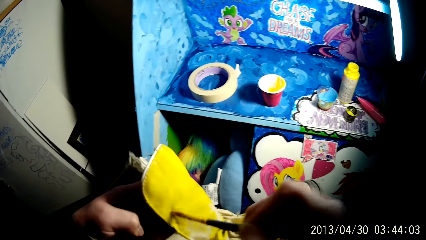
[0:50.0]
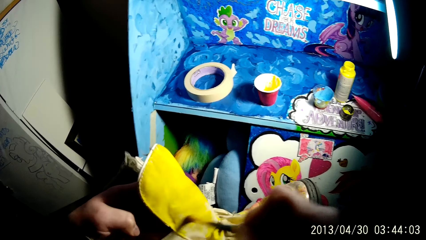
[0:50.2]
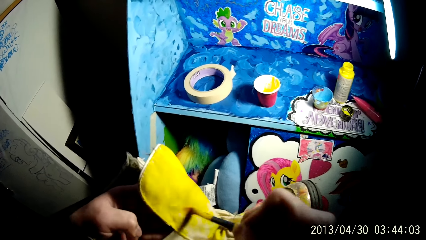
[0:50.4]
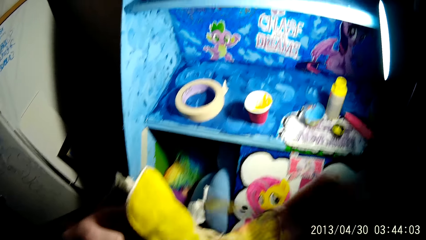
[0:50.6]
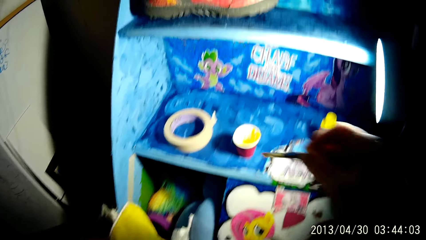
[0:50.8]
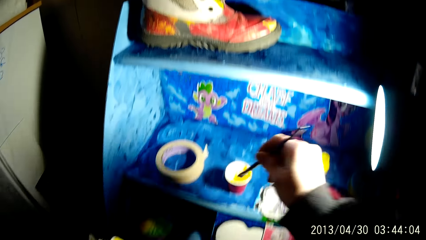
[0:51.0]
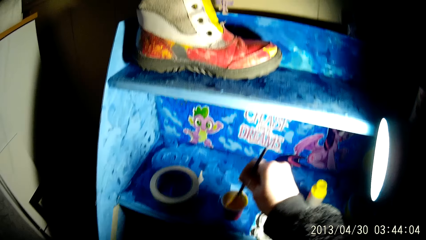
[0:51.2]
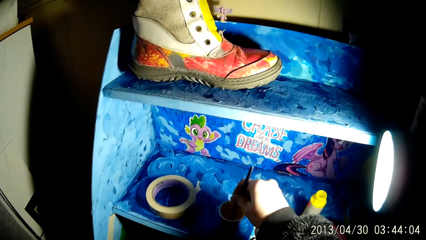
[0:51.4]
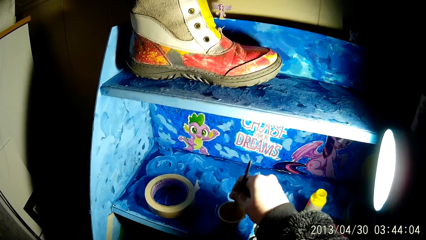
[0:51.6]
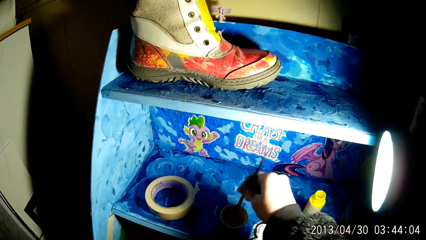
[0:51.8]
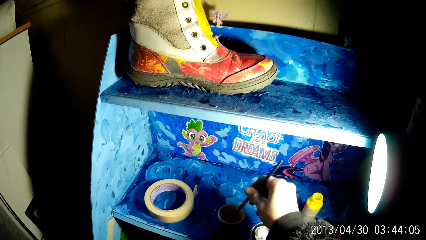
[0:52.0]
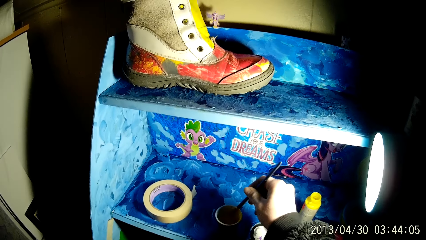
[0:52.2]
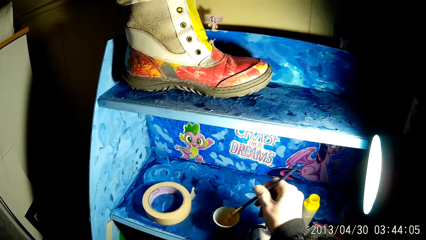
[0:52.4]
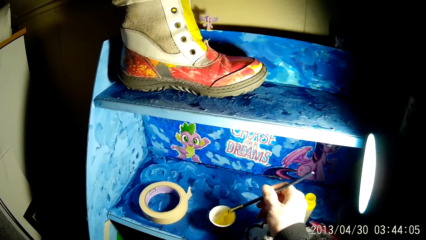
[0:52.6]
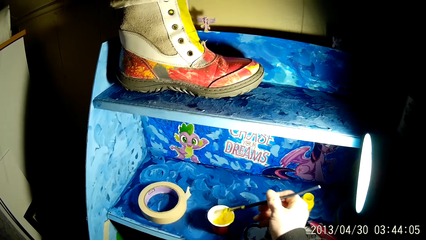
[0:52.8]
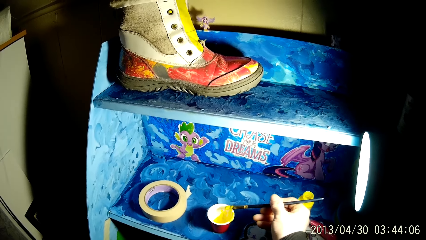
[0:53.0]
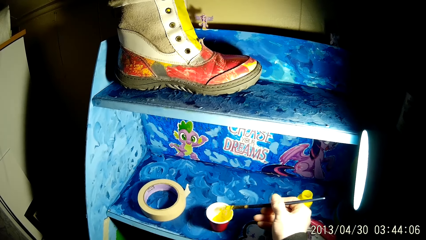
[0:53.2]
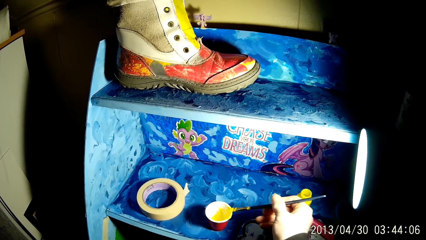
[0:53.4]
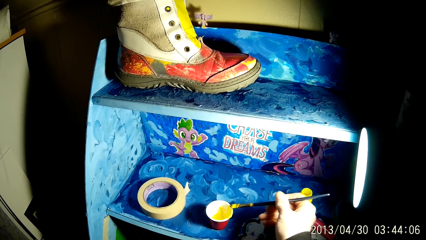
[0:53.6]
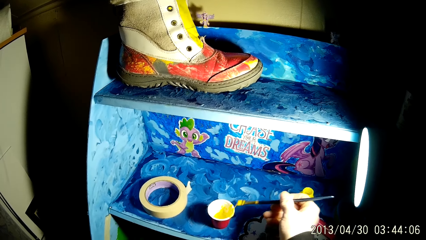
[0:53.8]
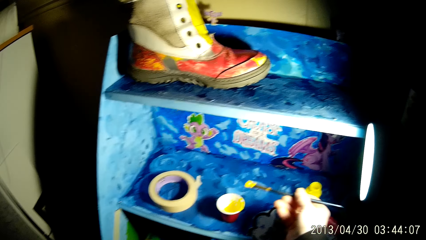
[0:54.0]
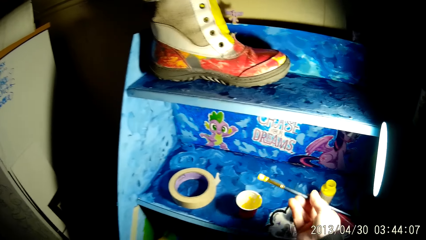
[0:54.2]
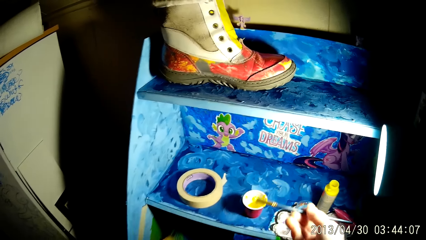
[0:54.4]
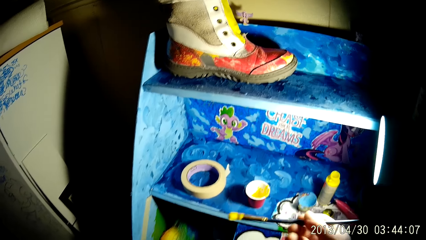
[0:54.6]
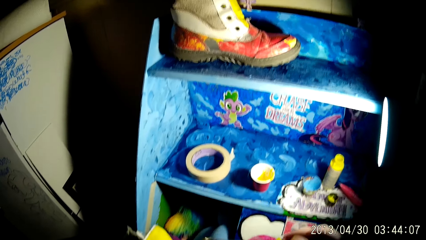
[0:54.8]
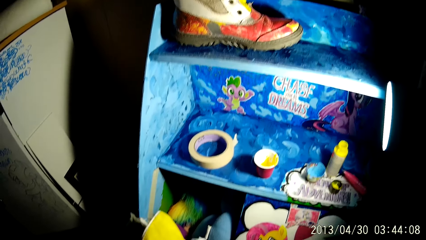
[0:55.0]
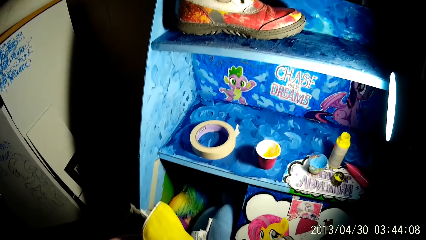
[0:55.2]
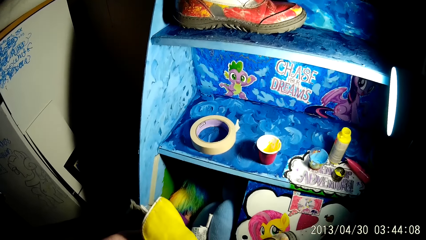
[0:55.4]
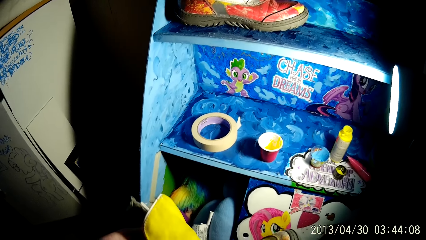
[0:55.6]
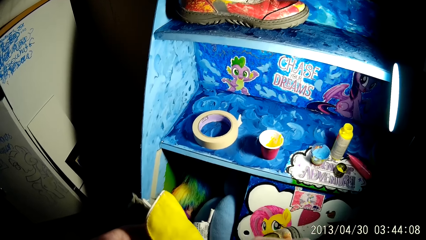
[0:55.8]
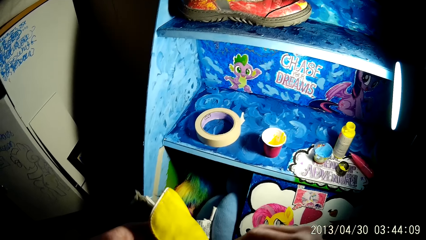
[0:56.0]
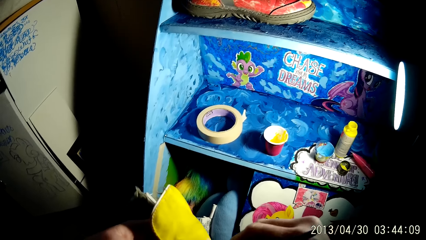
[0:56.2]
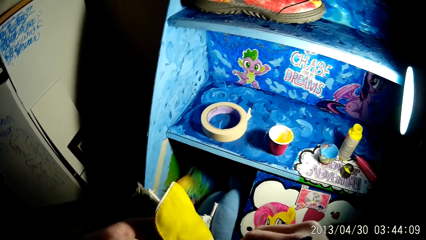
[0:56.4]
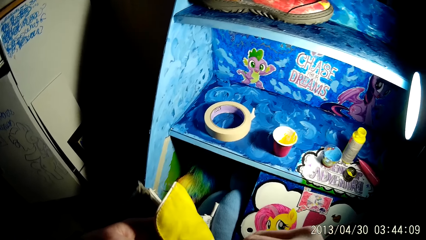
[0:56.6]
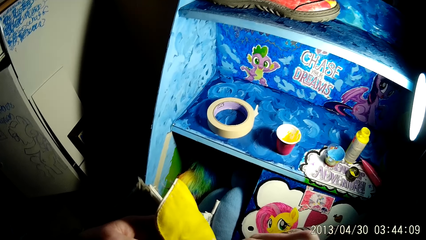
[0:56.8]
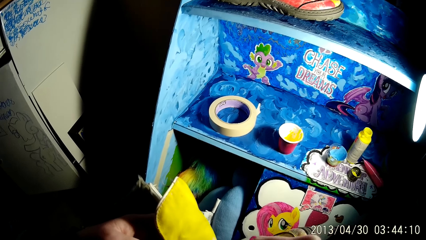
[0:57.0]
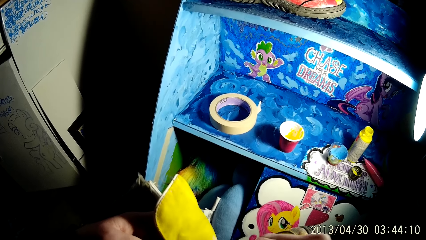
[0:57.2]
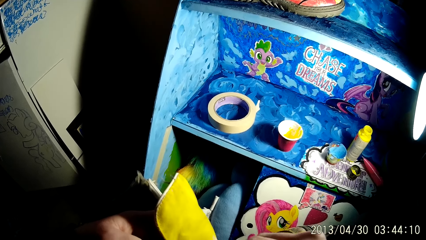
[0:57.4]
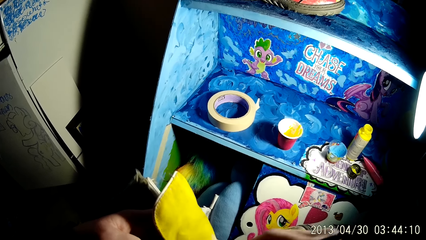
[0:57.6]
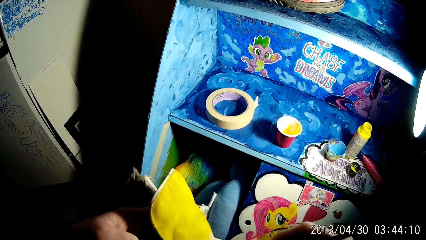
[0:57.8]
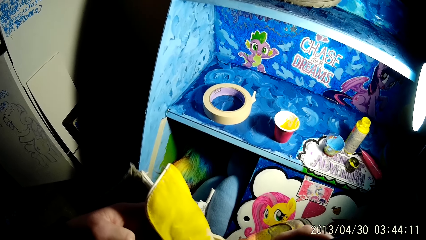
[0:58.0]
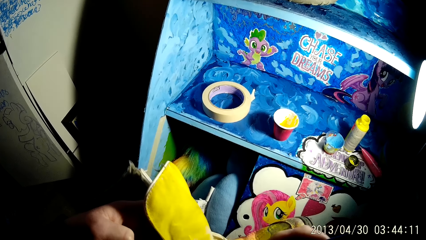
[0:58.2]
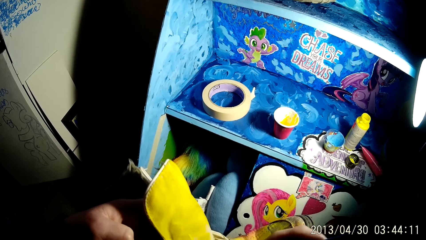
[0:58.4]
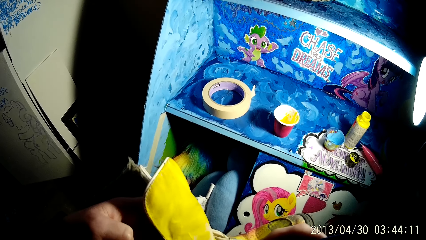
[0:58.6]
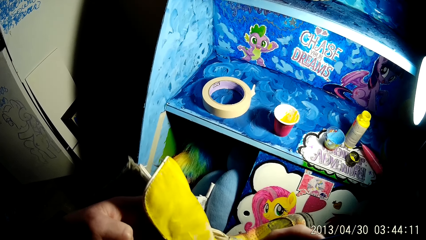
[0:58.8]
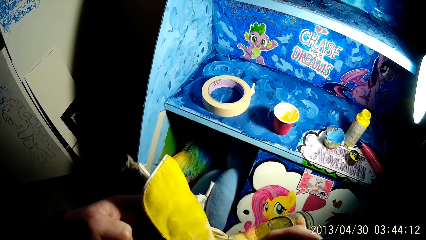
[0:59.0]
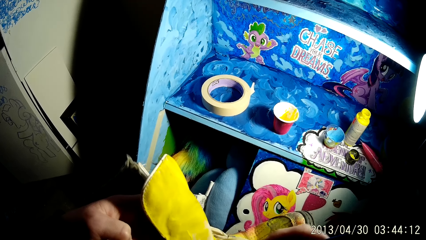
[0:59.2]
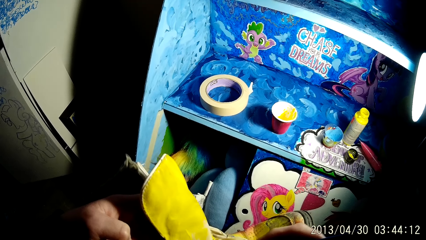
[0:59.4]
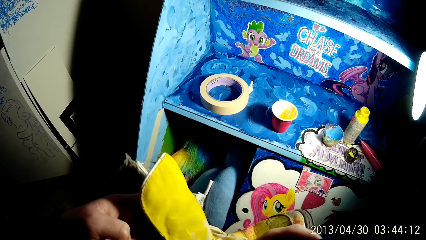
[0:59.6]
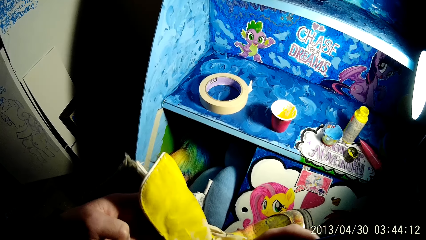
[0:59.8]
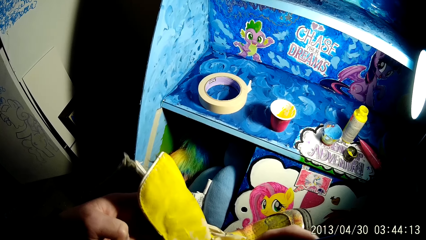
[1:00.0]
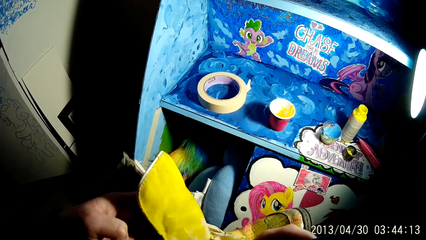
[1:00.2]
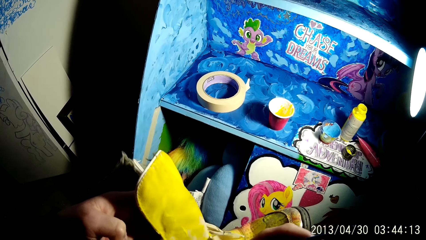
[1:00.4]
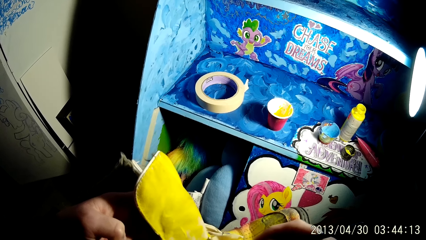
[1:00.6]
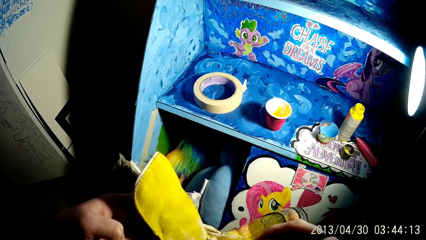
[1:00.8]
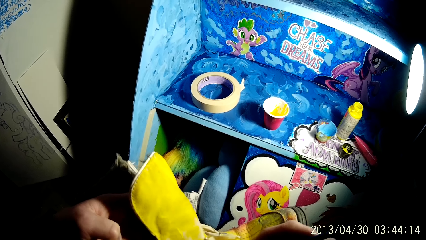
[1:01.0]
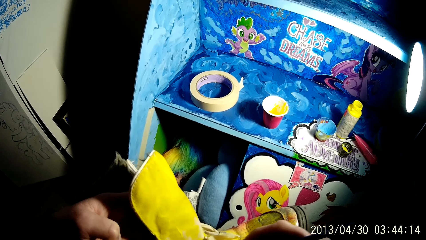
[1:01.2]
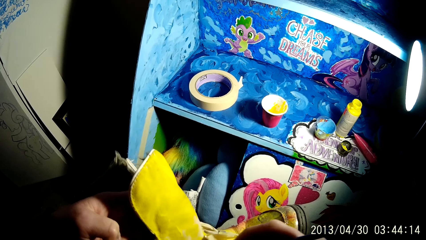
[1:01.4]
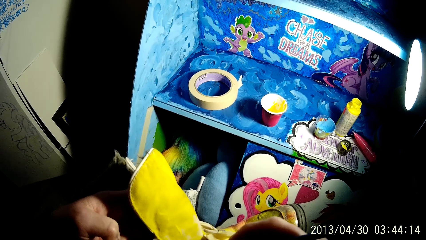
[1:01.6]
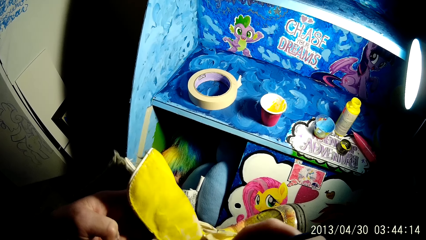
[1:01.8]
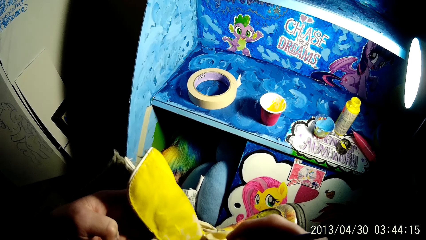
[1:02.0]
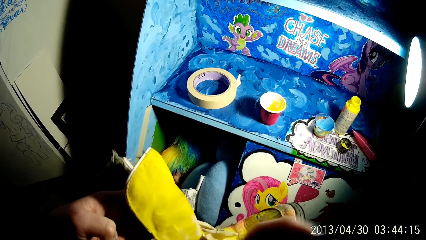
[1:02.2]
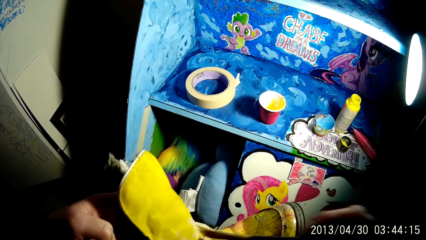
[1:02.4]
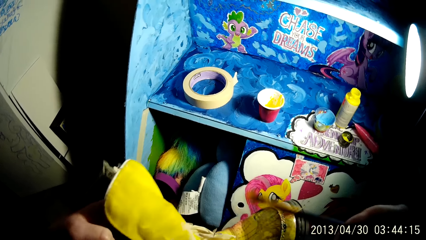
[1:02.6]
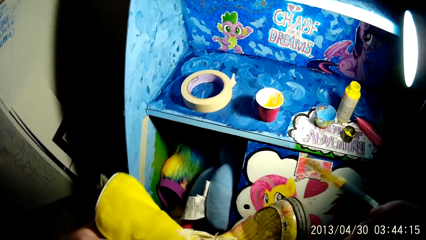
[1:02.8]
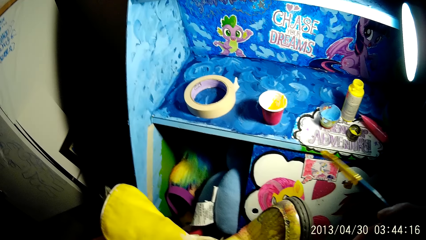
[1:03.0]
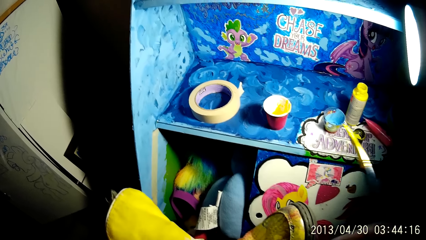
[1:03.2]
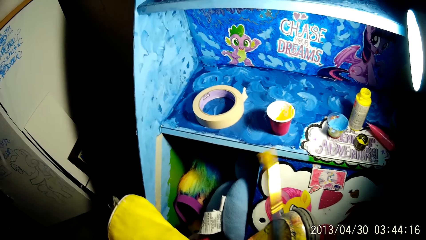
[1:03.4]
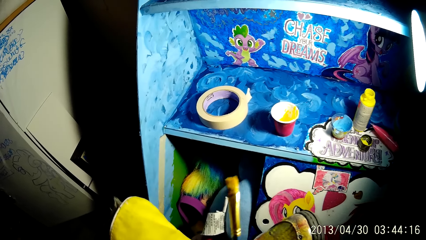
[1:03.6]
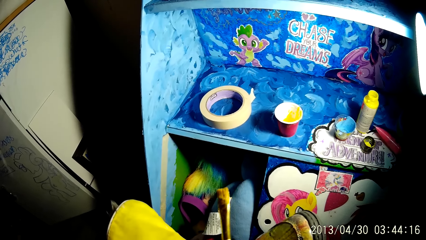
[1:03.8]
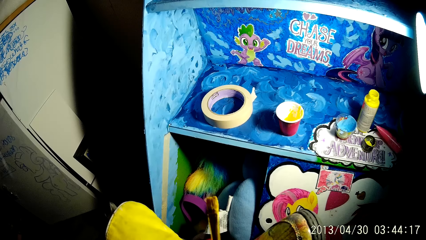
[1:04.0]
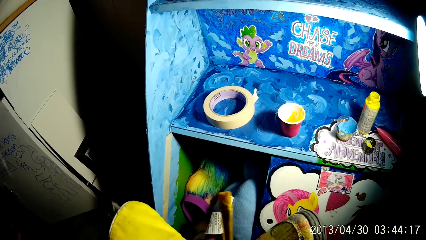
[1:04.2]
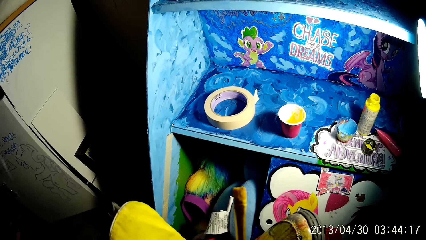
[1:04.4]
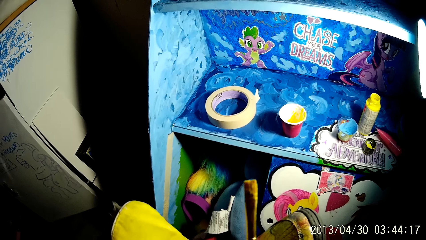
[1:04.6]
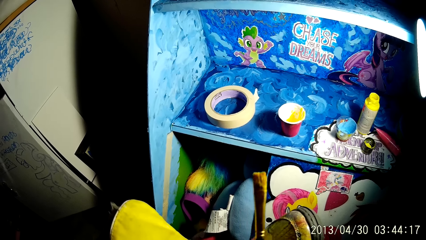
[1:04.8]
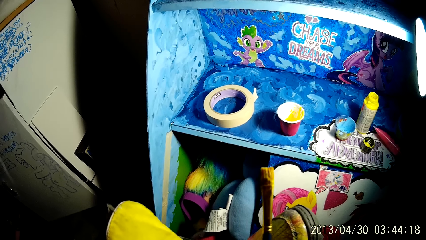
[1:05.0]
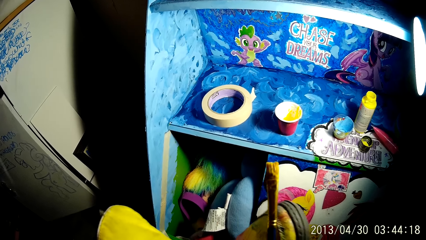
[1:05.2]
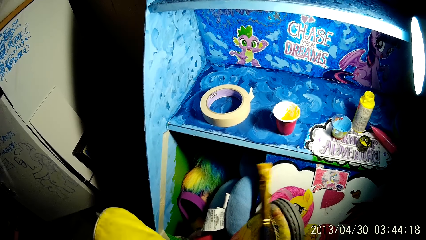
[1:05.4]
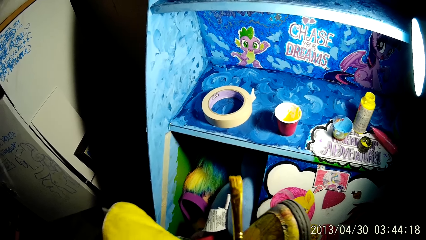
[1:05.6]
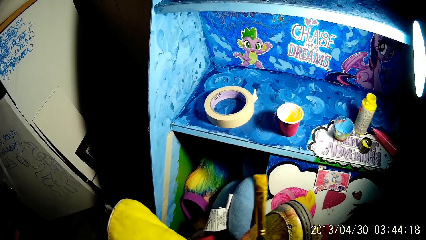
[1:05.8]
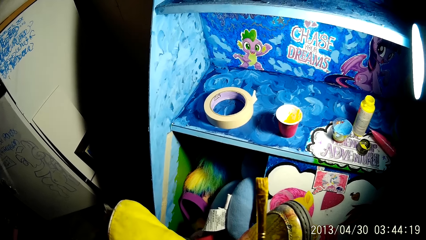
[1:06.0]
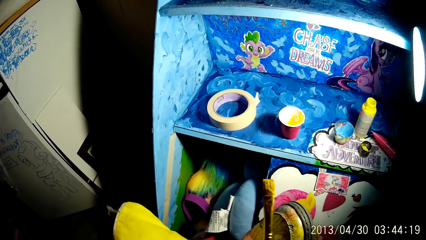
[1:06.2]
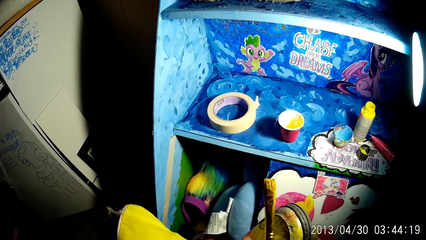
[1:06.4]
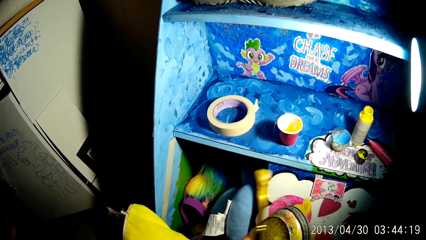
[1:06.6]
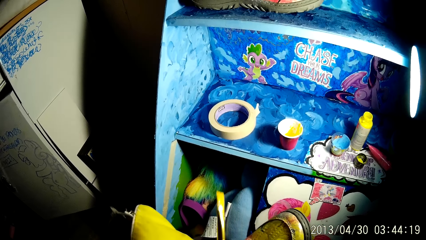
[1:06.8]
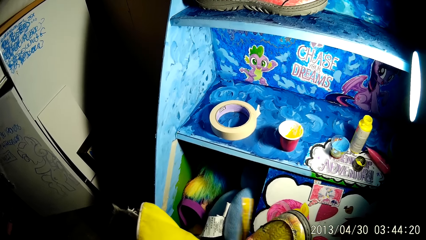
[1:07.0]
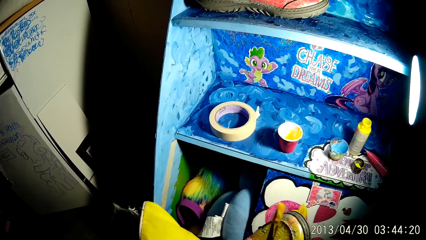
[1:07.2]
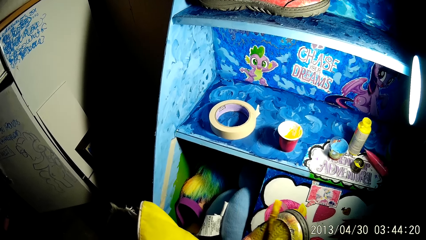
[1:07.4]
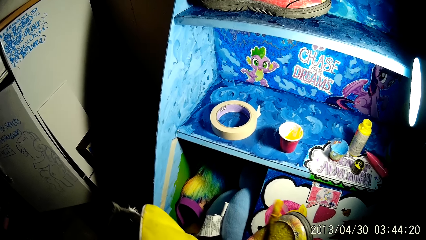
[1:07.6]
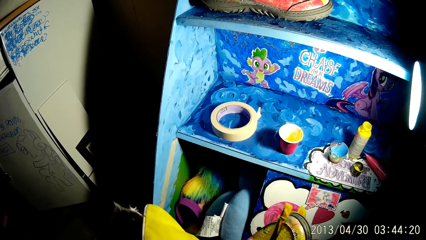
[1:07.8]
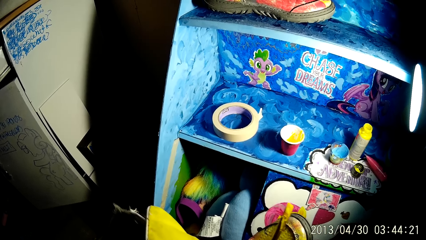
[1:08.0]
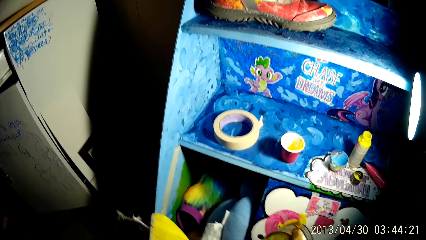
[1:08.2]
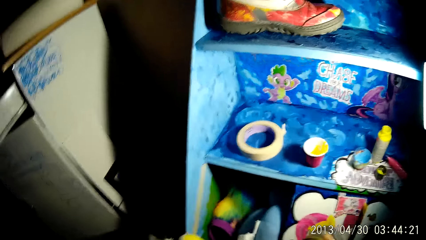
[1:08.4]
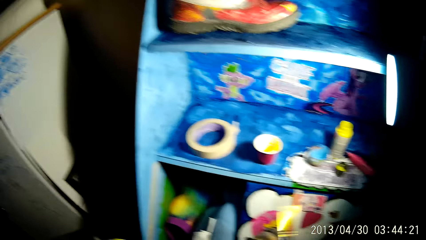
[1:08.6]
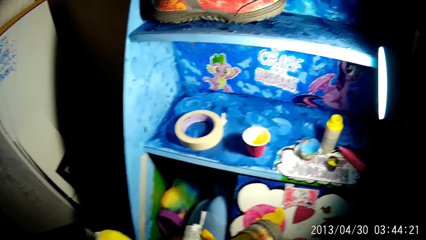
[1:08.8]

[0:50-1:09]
The camera wearer dips the brush into the cup of paint on the shelf with his right hand. He touches the cup with the brush with his right hand. He applies the paint on the boot with the brush with his right hand. He holds up the brush in his right hand.
